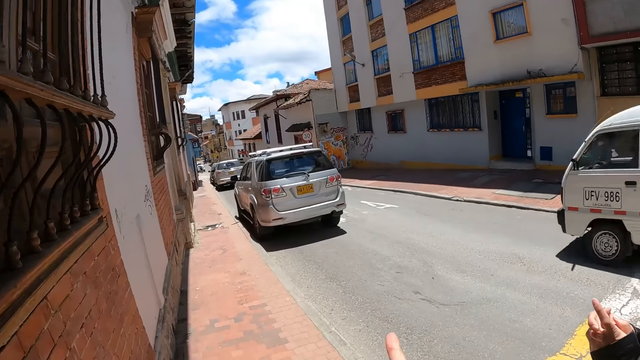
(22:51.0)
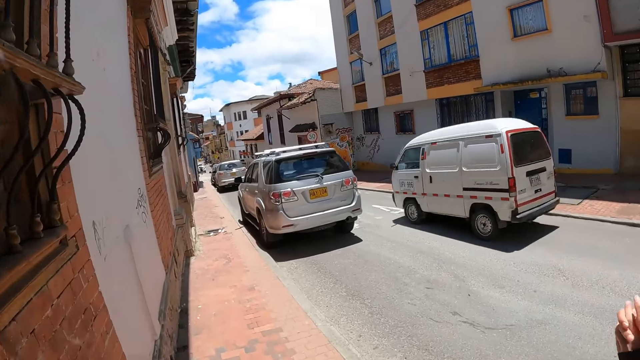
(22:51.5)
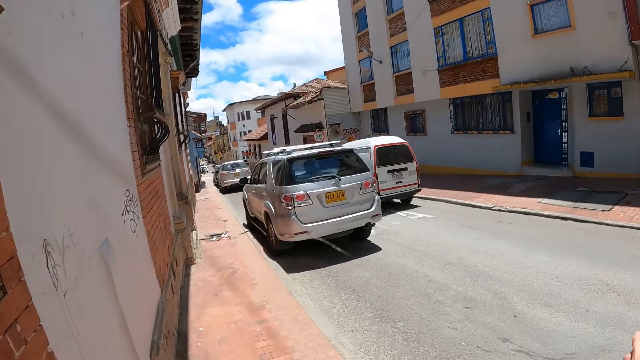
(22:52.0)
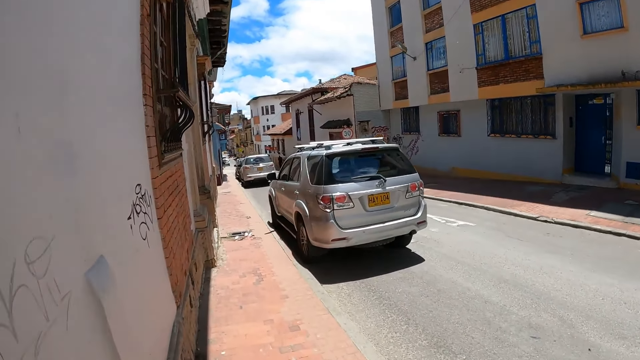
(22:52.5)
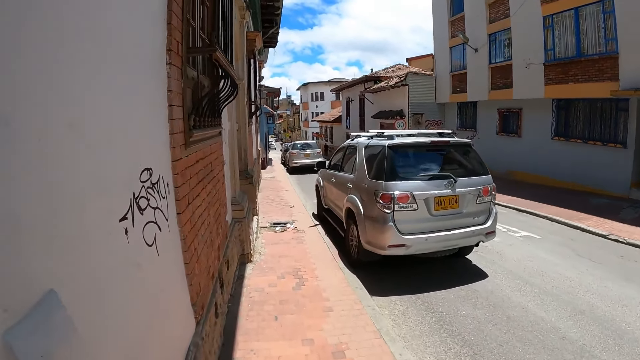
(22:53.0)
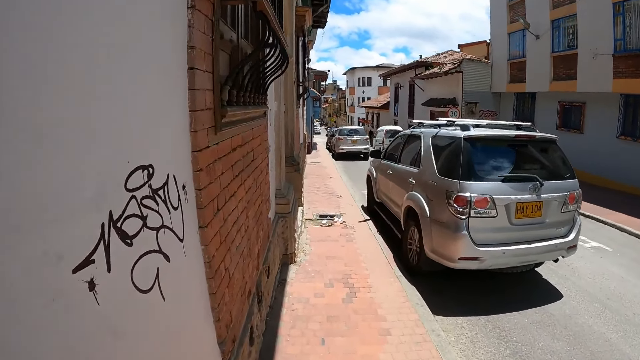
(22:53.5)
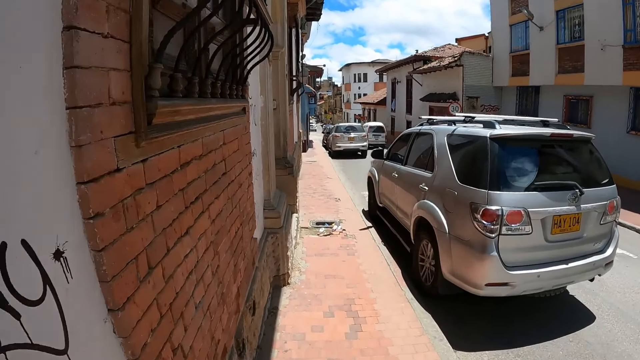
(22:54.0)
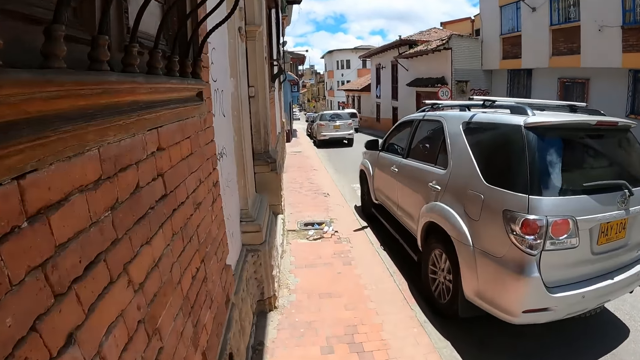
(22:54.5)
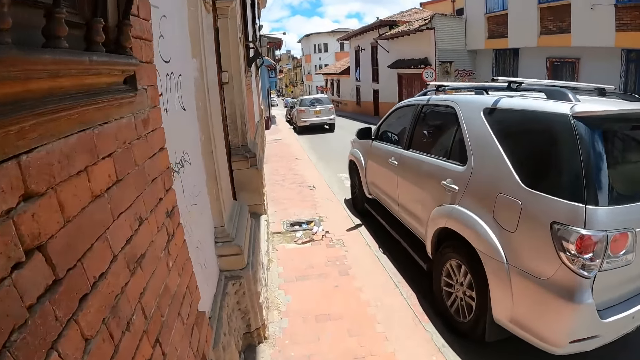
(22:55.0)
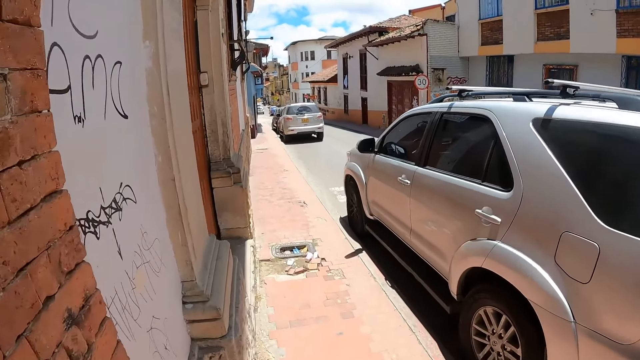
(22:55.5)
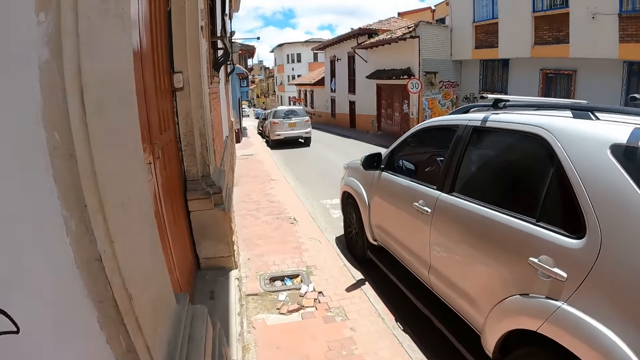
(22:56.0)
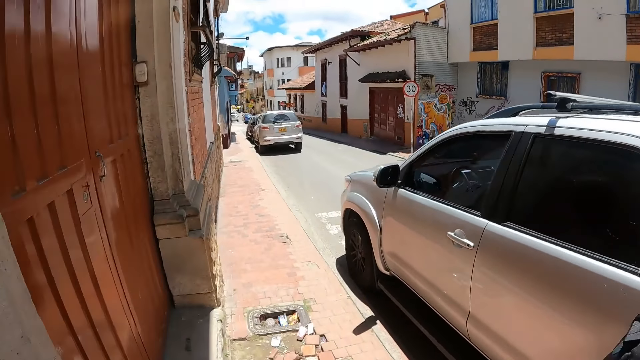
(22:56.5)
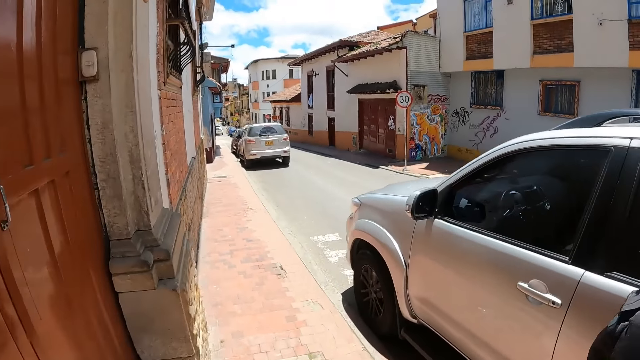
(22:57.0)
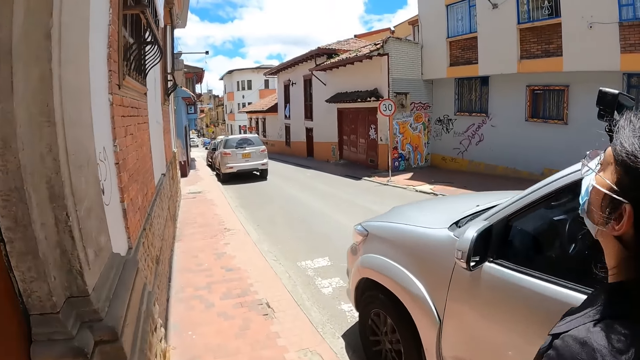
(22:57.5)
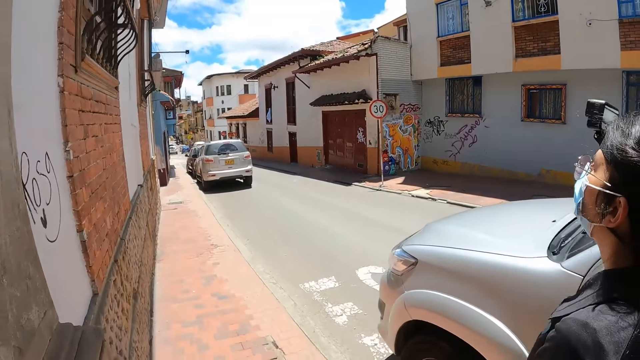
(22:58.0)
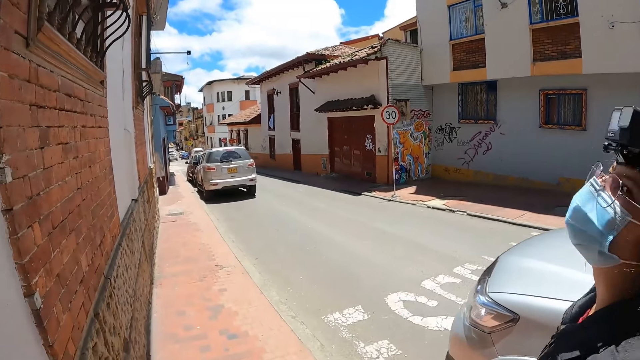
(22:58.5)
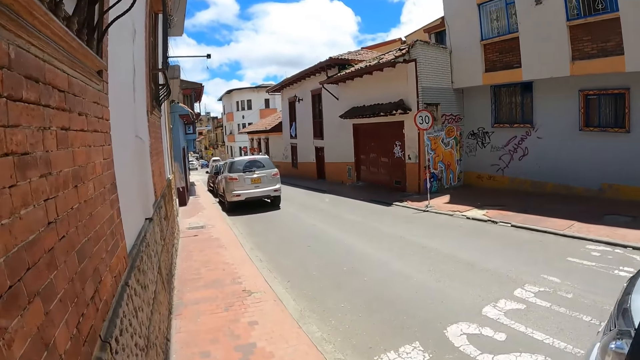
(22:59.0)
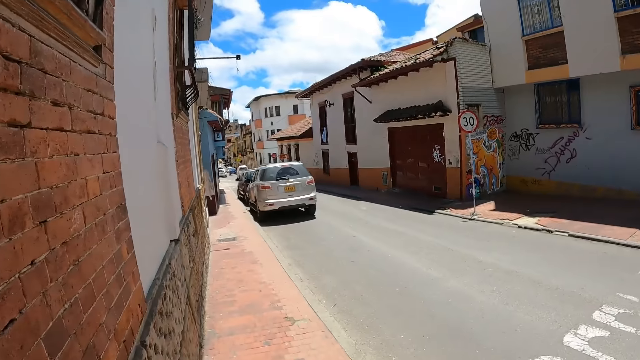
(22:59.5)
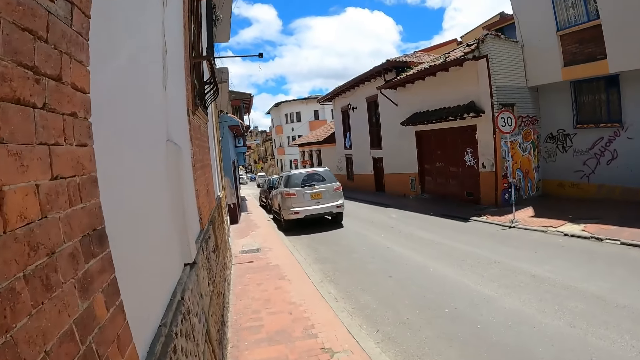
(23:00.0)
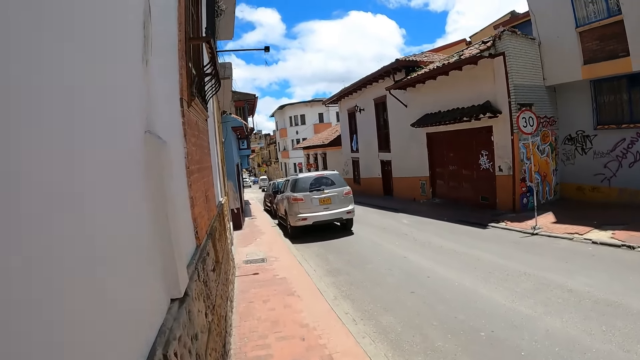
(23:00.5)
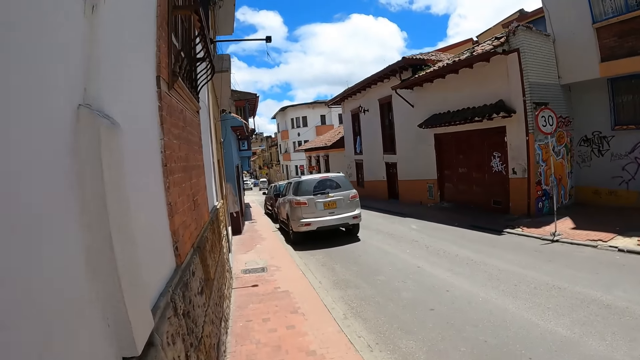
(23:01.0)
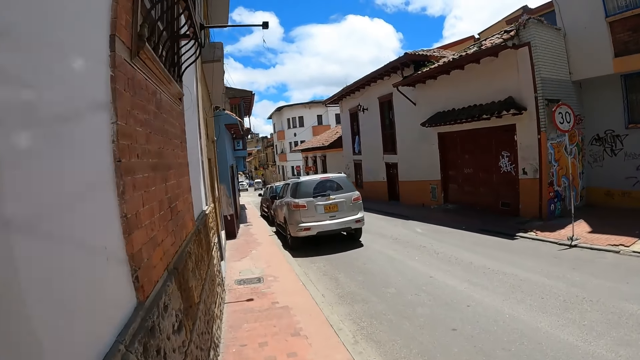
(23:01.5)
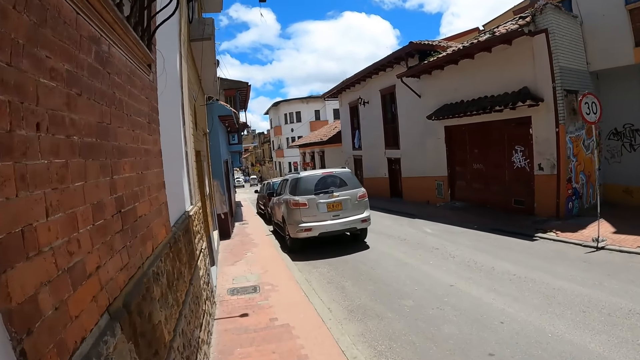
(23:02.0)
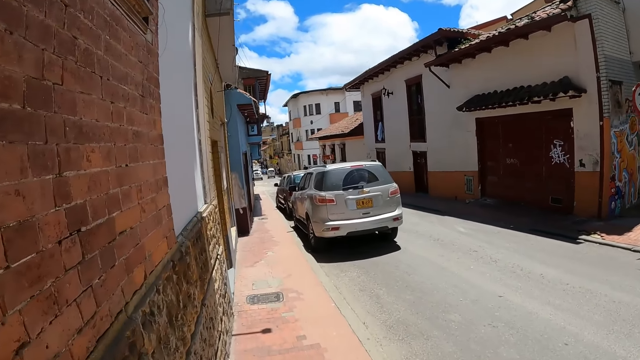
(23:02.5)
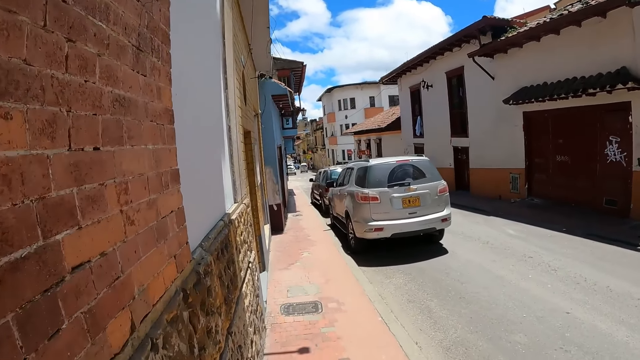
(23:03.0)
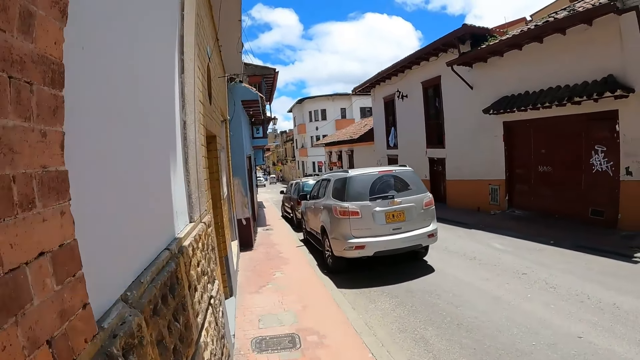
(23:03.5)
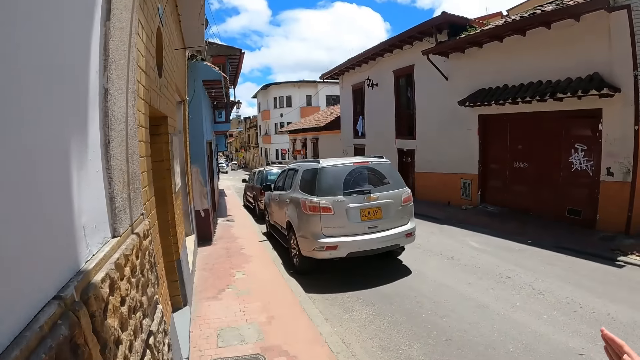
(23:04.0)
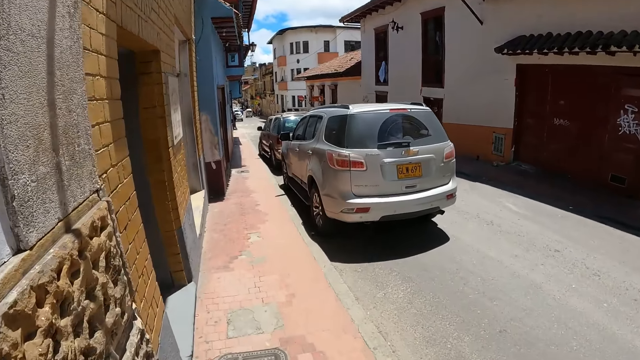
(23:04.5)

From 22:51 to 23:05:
The camera wearer moves a hand. They walk along. A man walks along. The camera wearer walks along.

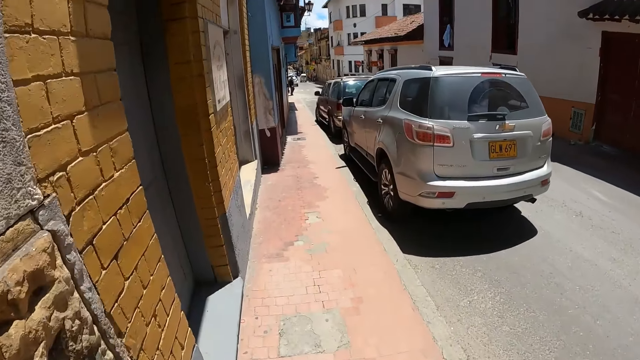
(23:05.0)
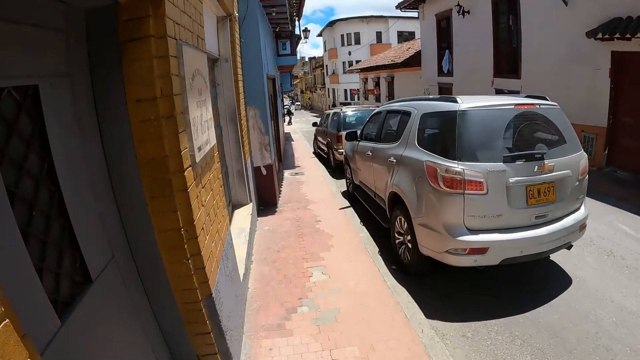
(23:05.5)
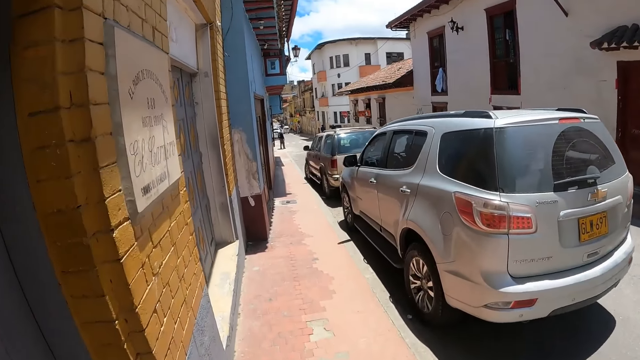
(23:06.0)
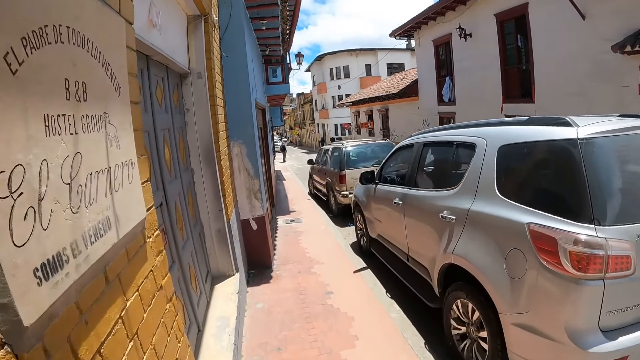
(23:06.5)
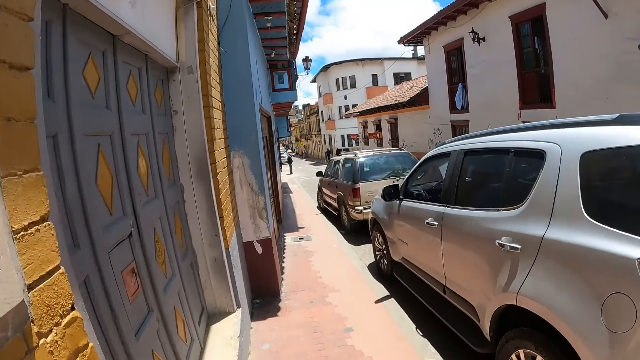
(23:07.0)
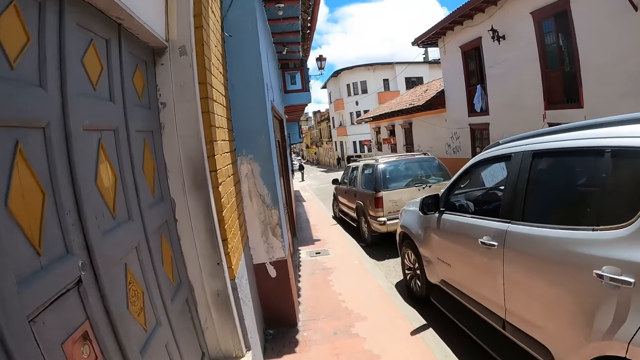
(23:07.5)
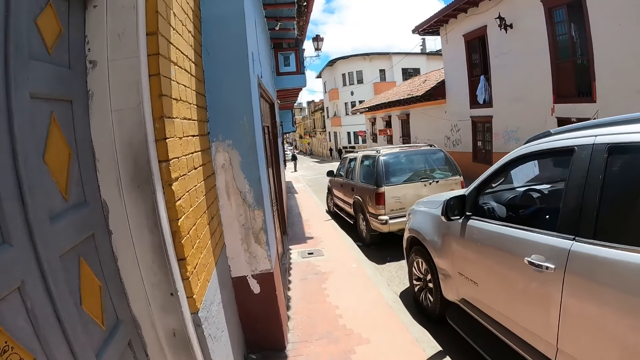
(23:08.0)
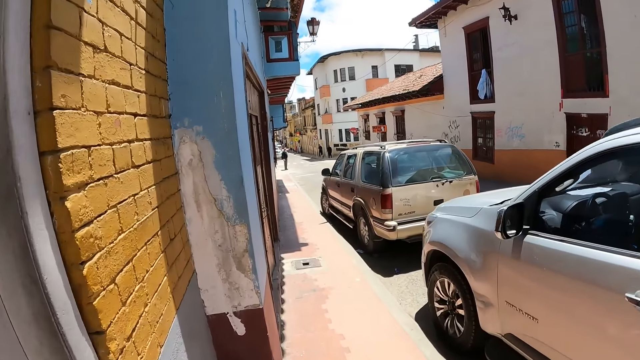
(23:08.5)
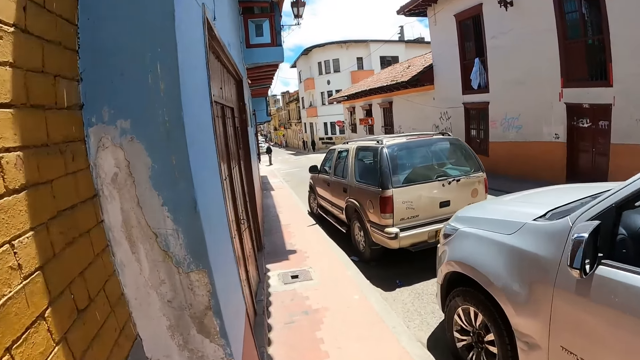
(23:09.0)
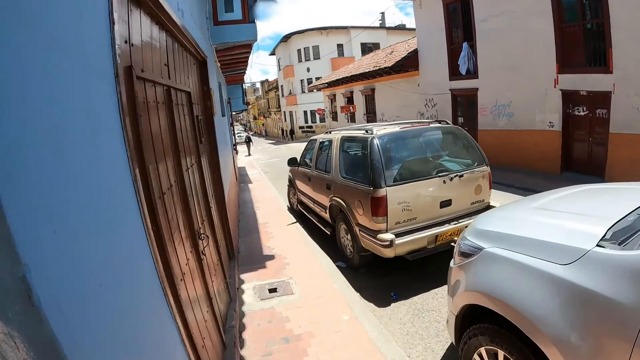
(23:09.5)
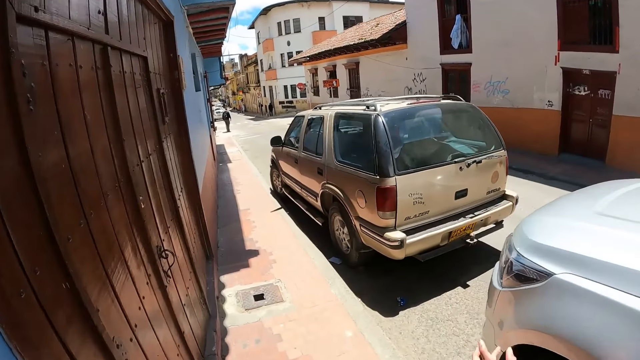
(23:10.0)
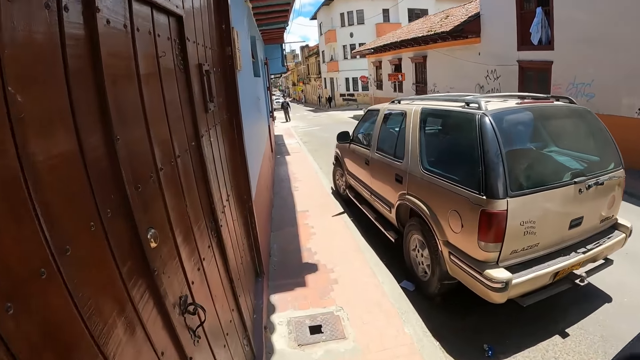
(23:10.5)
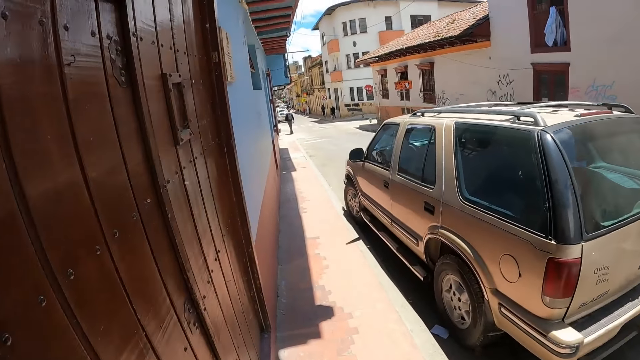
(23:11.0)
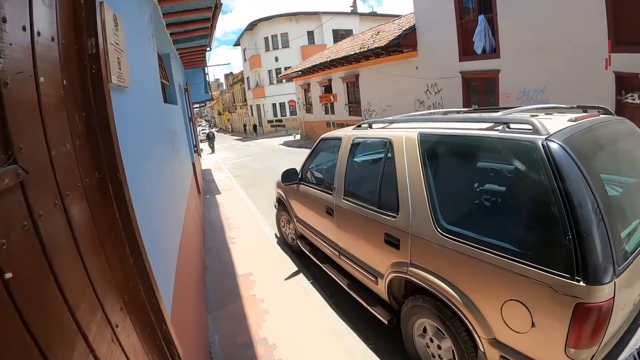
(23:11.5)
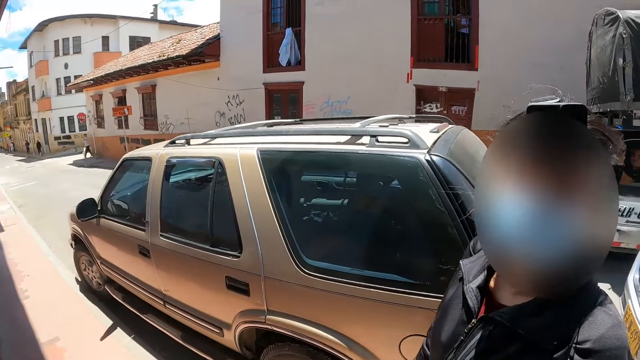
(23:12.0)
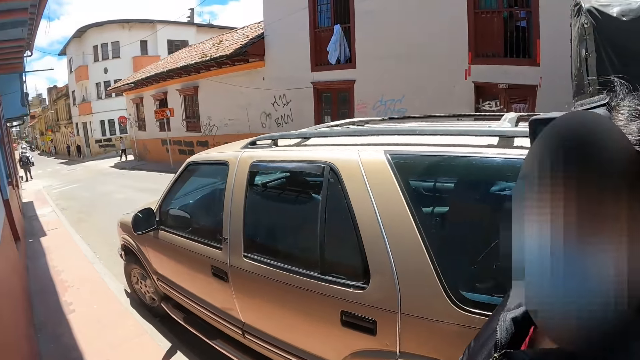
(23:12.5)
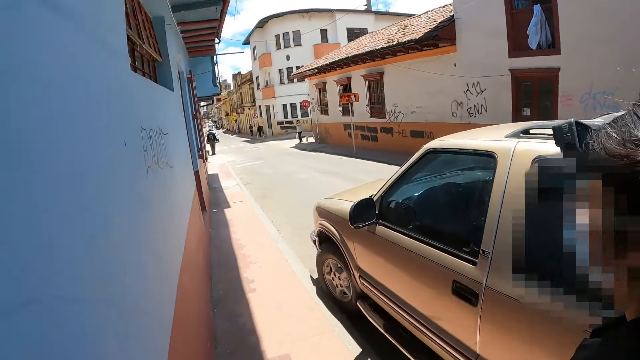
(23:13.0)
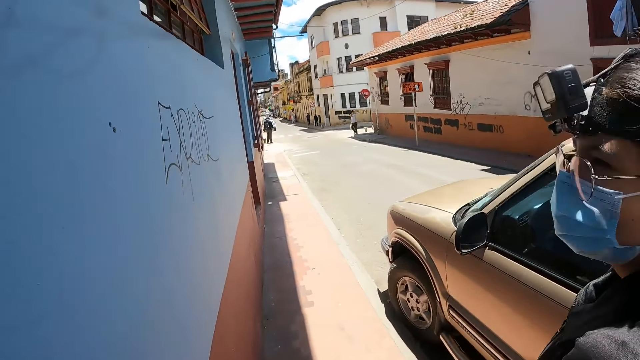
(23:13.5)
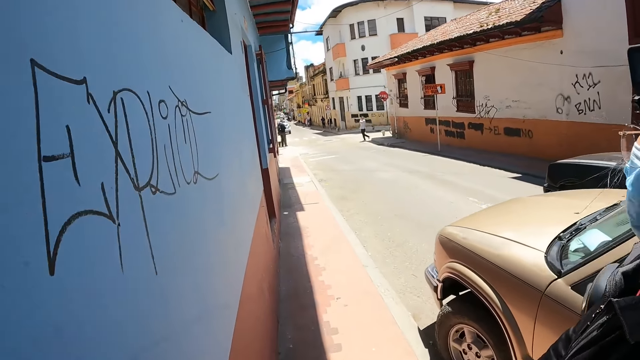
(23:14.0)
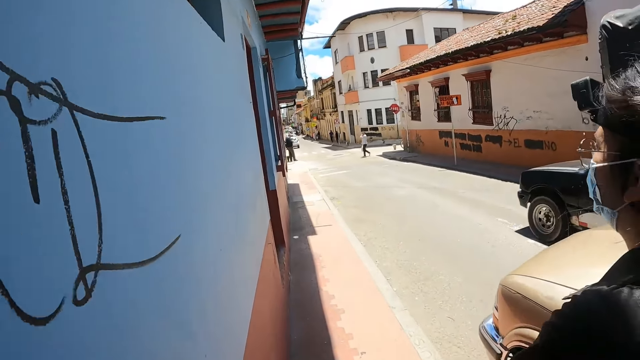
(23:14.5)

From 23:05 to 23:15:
A man turns a little. The camera wearer looks at a lady.
